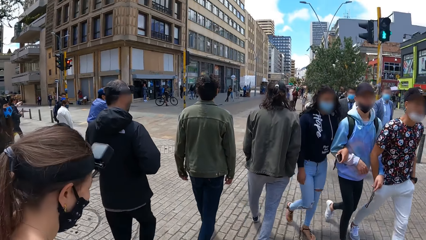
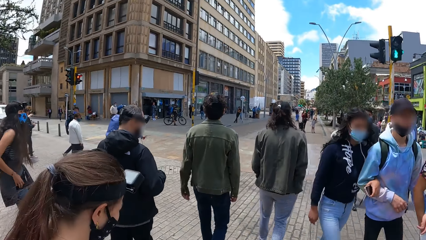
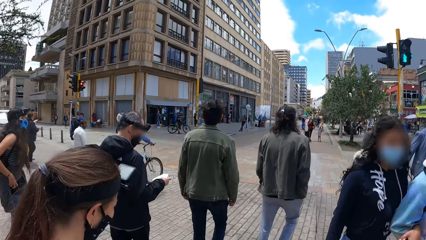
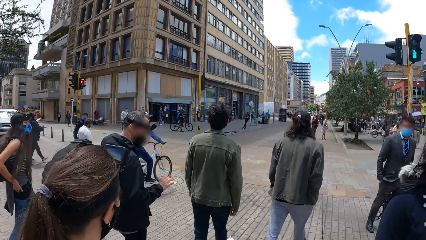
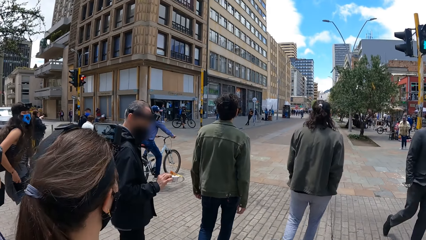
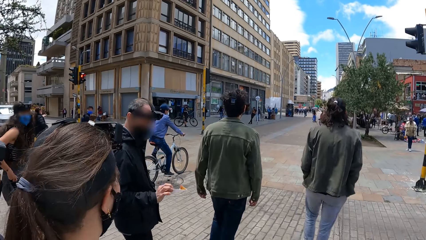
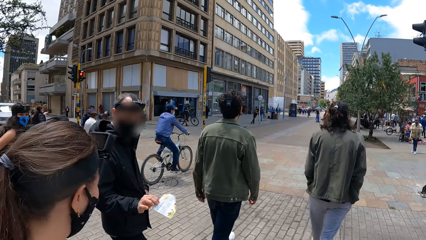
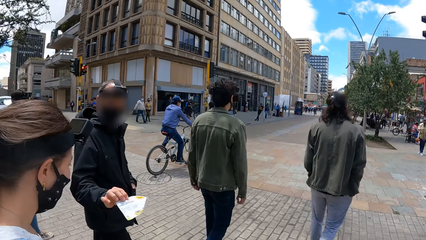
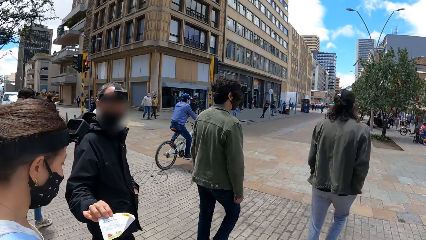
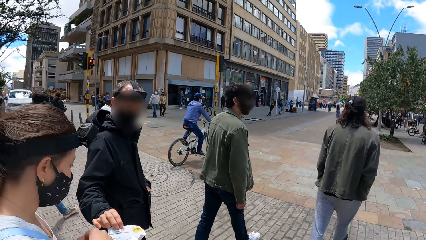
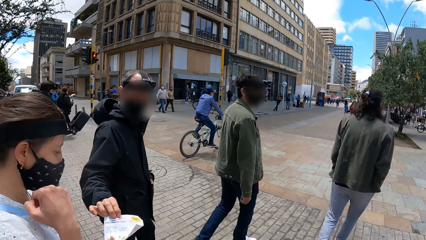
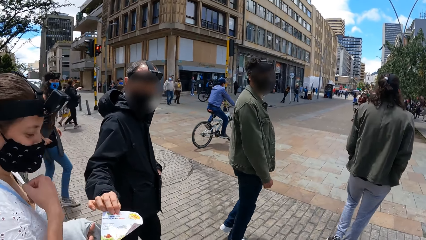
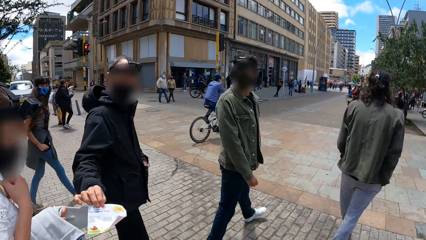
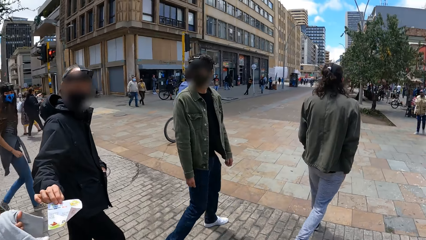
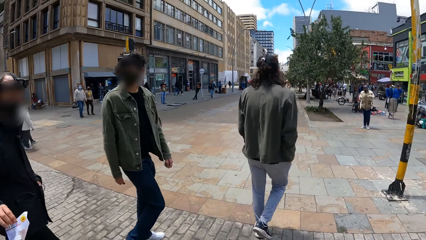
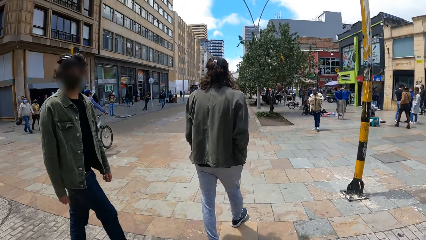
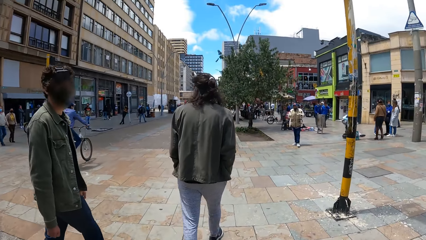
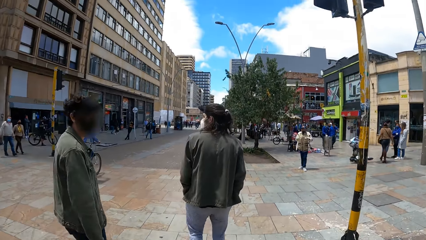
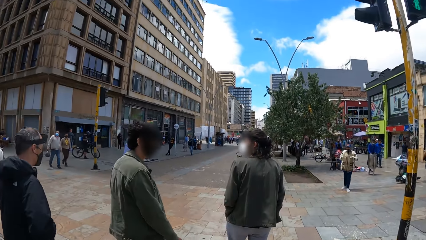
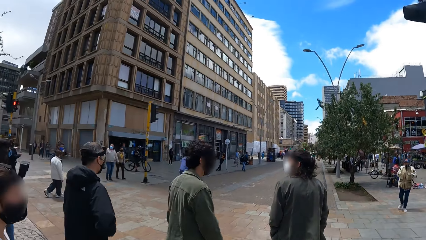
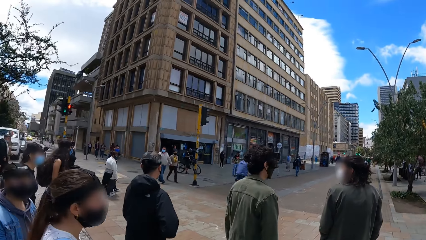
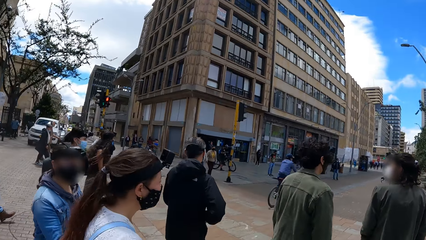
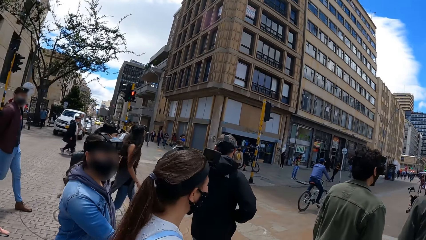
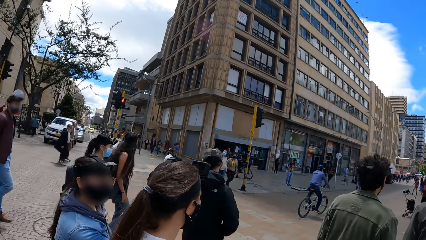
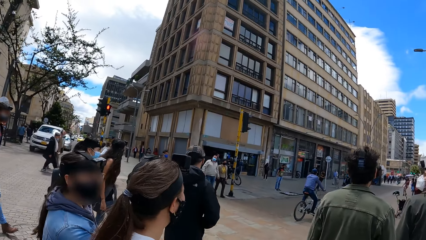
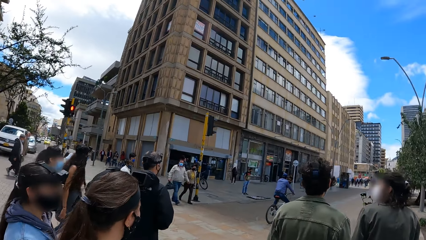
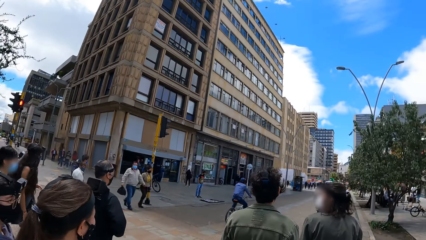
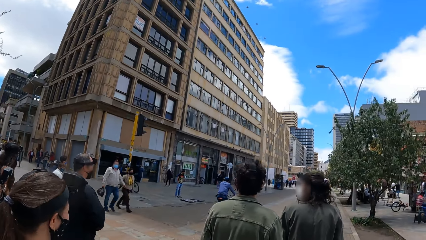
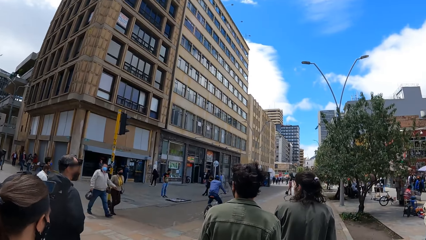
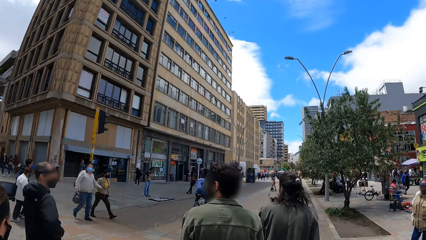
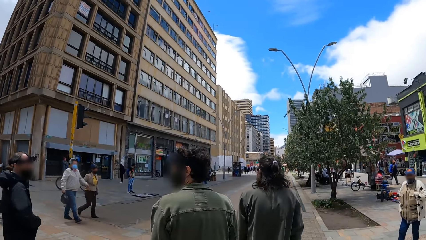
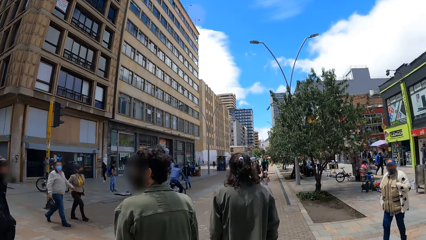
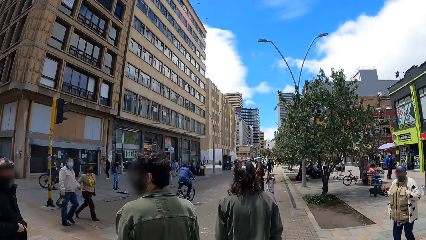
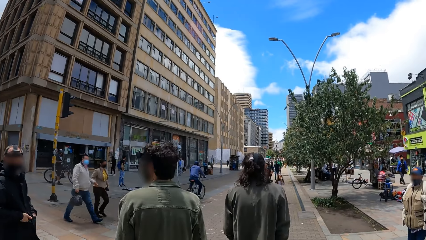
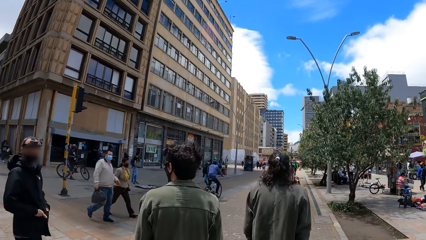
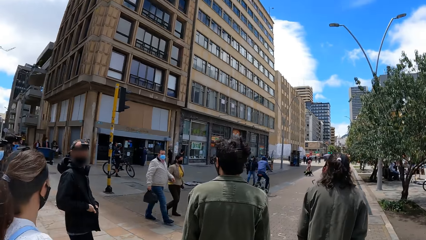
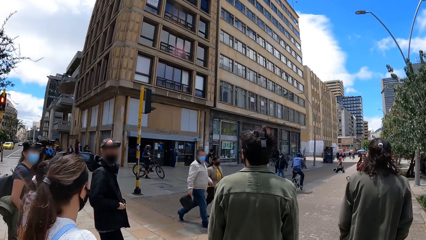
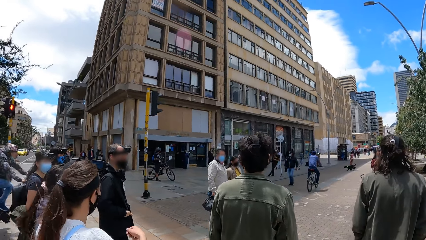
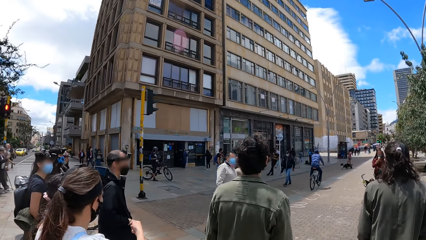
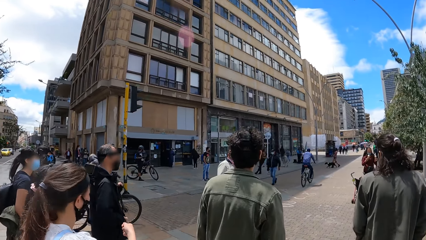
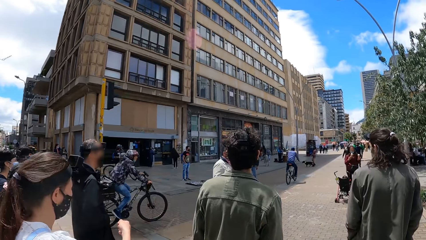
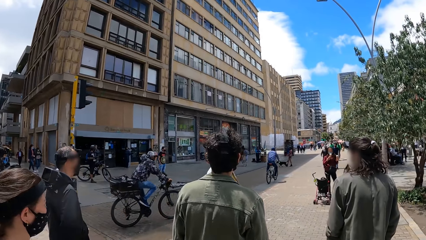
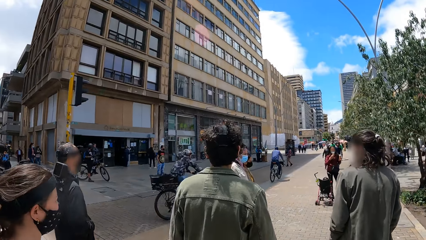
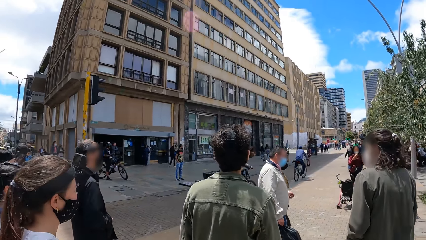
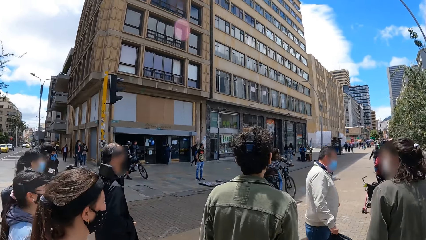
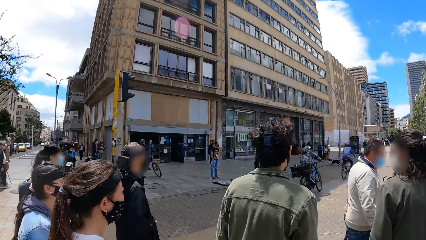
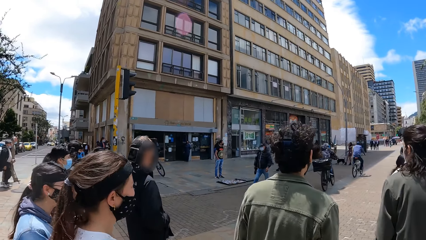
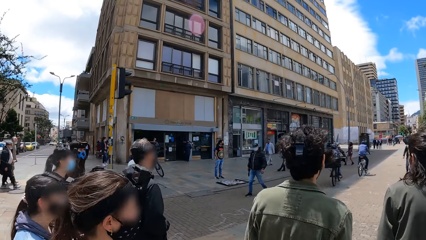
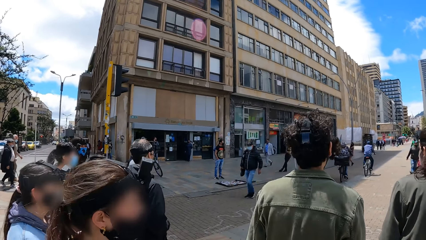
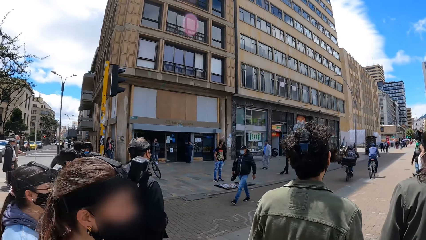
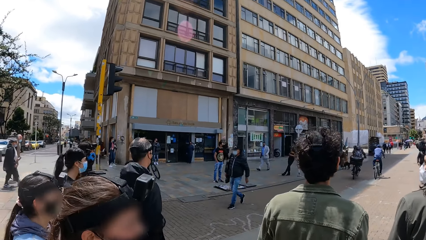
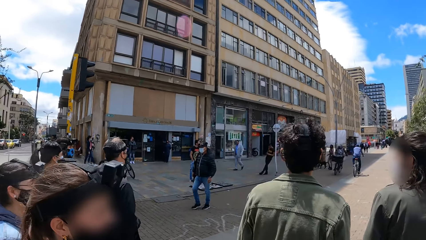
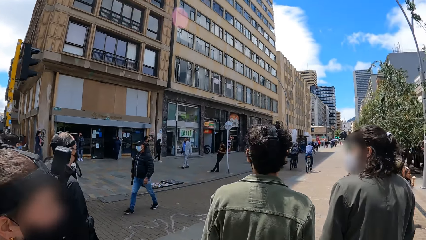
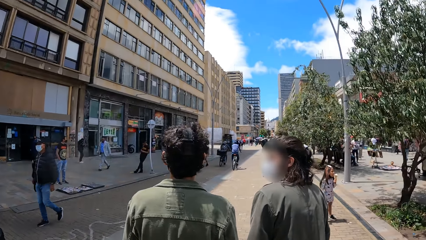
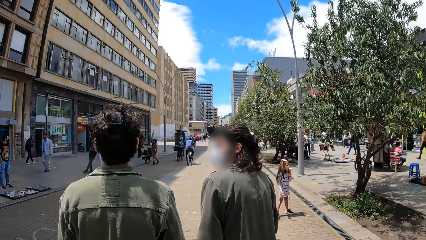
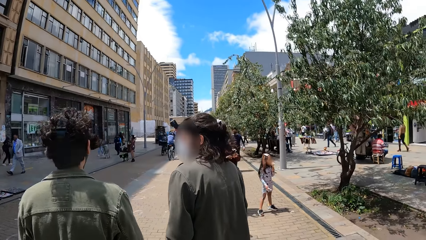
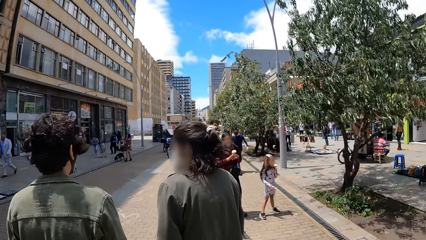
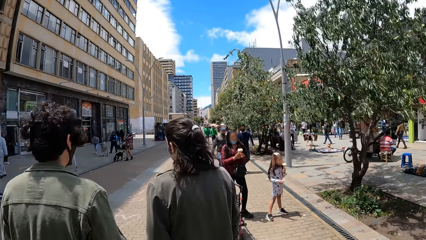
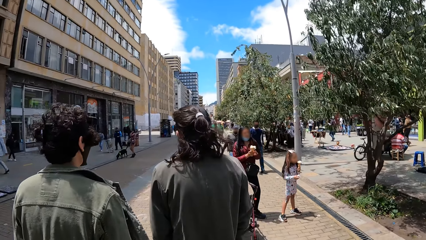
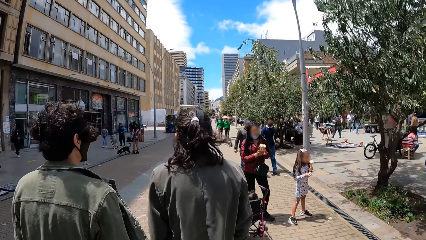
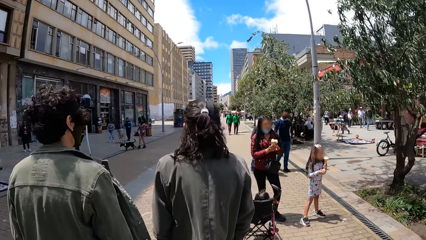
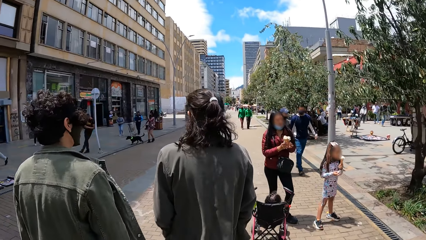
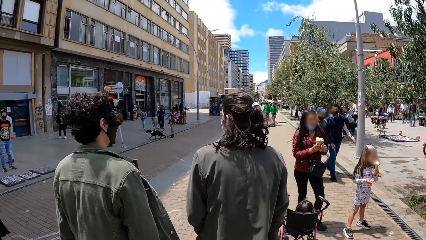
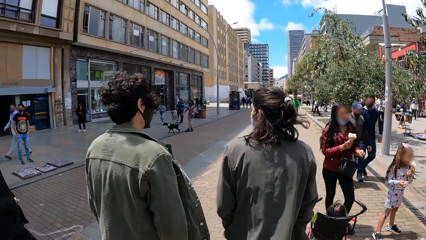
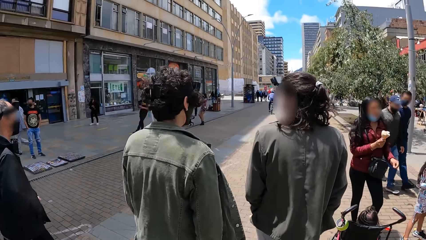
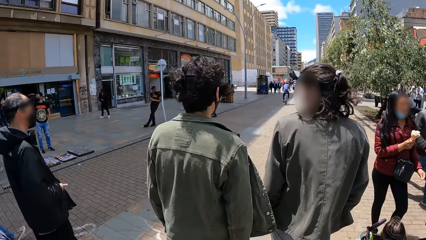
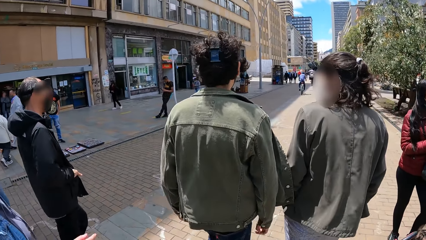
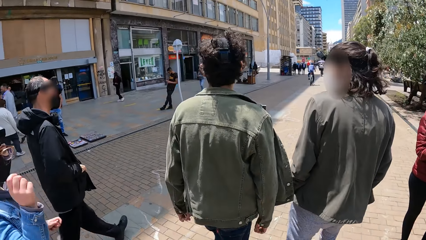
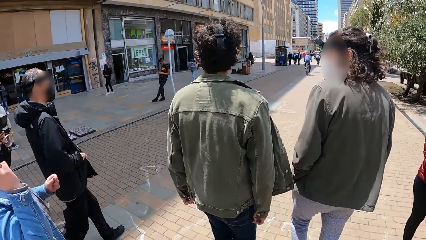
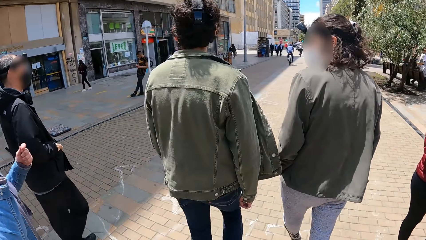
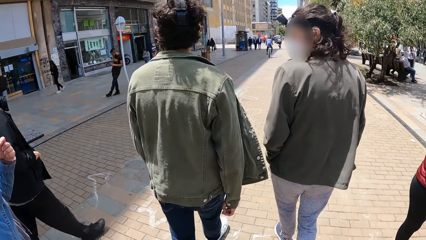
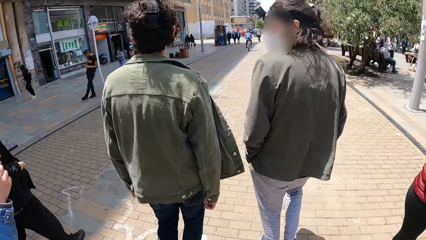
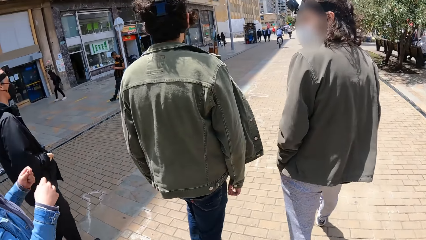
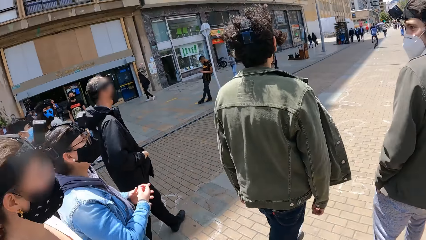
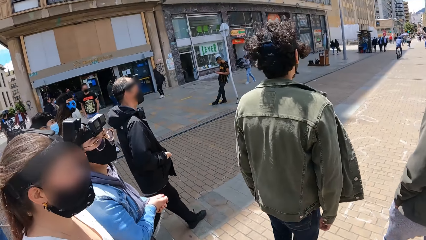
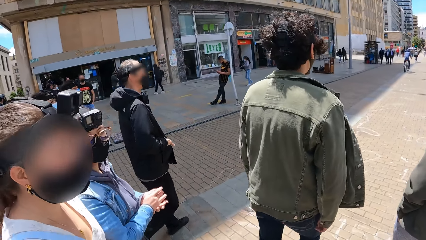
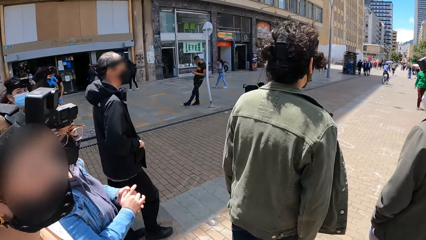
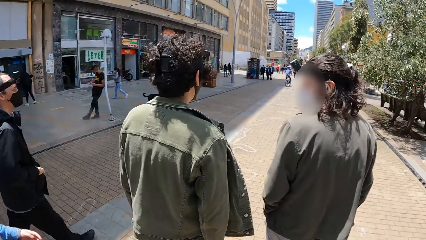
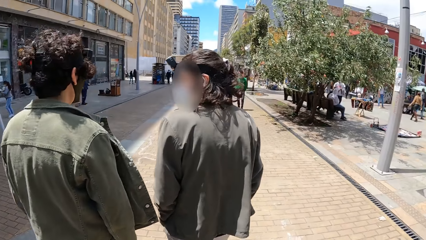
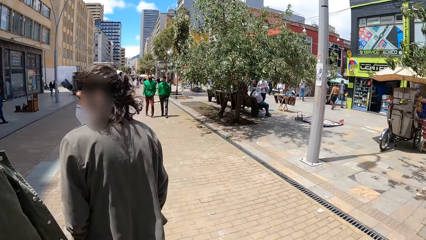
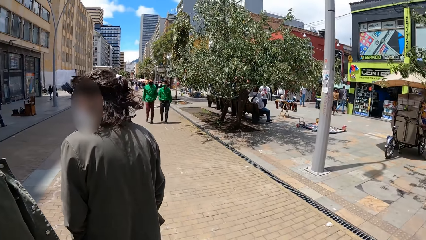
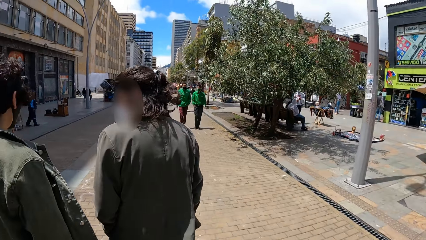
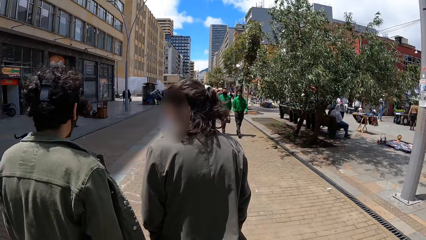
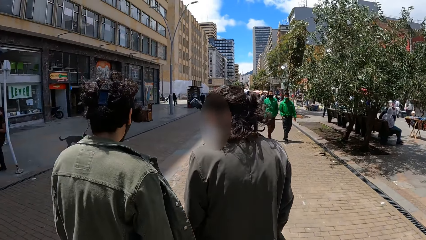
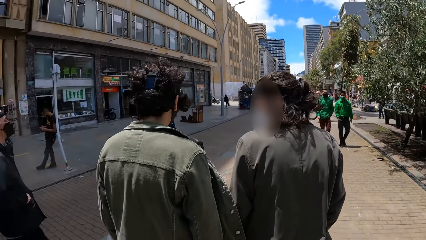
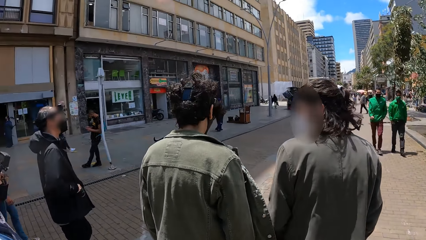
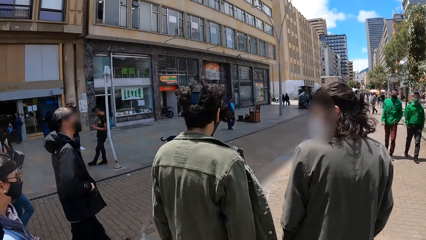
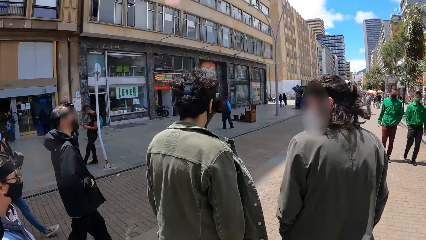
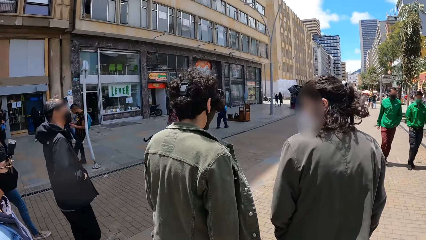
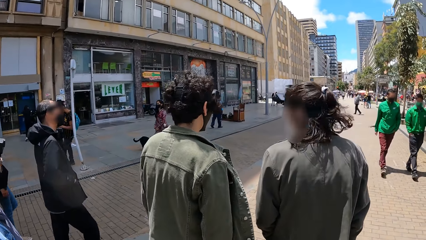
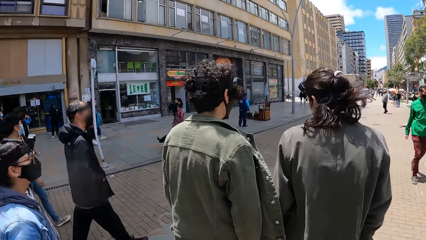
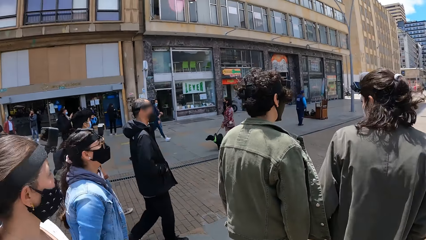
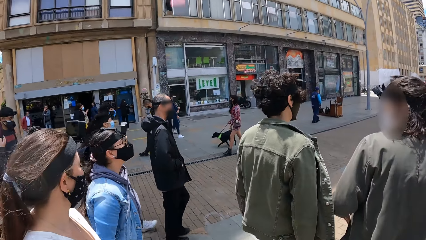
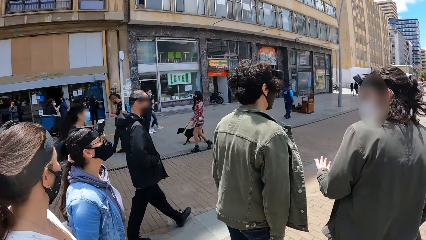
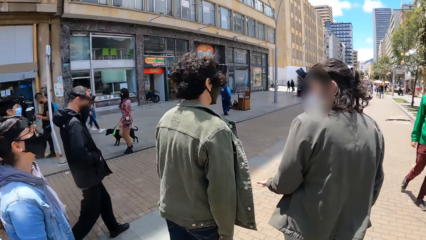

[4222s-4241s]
The man takes a paper out of his jacket pocket with his right hand. A person gives a paper to another person. The camera wearer interacts with a third person. They look around. They walk on the path. The woman adjusts a nose mask on her face with her right hand. The camera wearer interacts with the second person. They interact with another person. They walk on the path.
